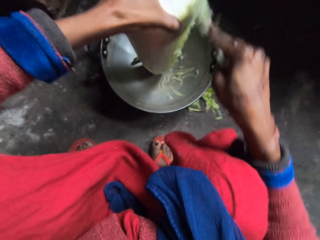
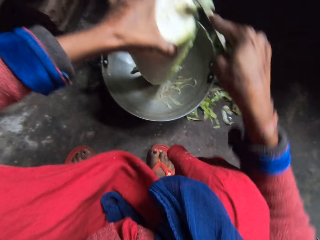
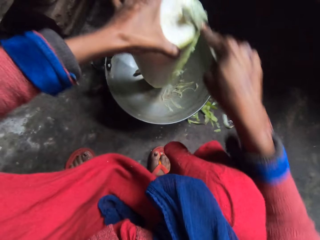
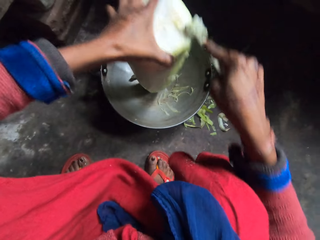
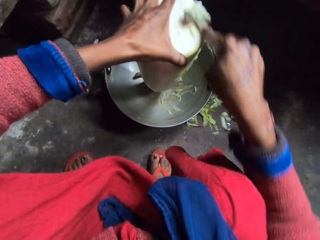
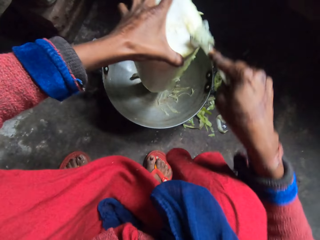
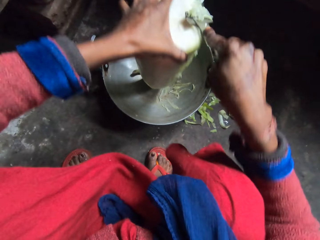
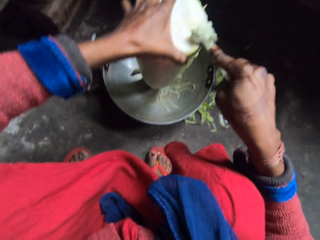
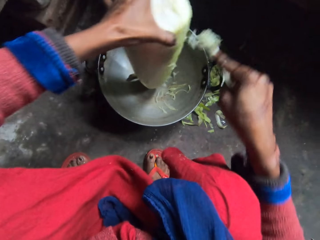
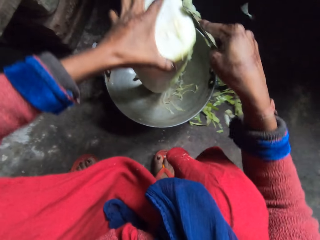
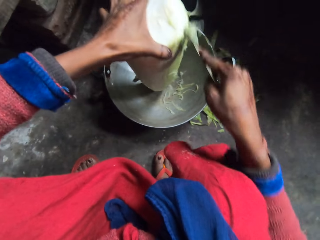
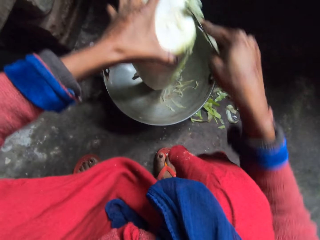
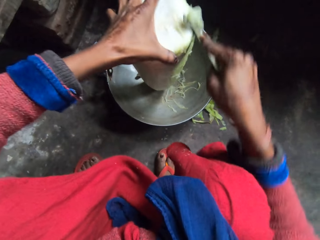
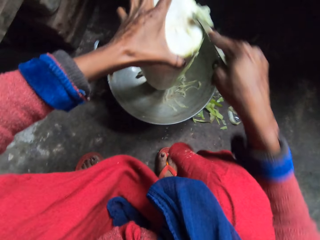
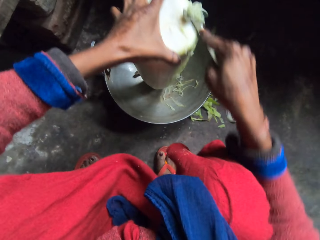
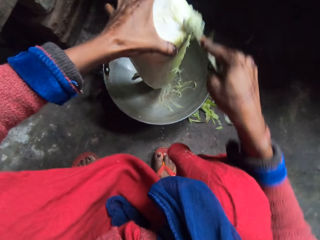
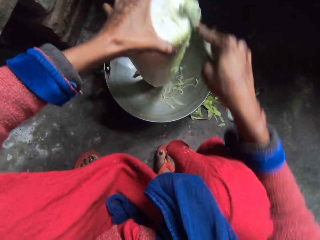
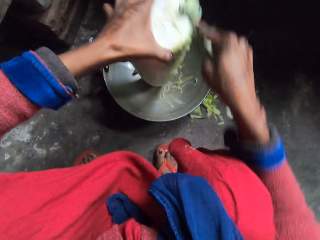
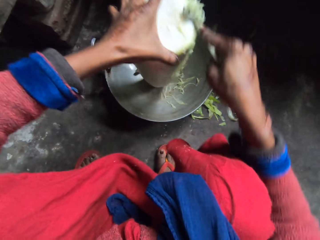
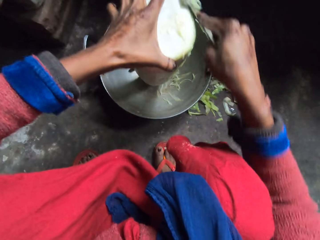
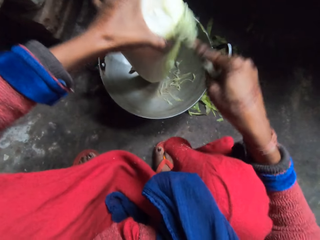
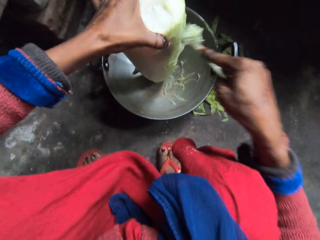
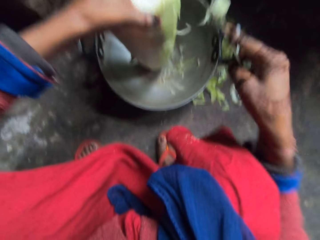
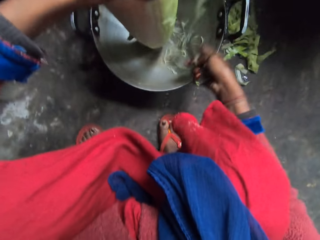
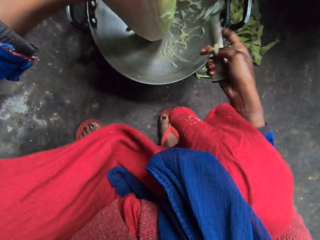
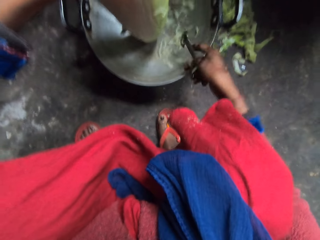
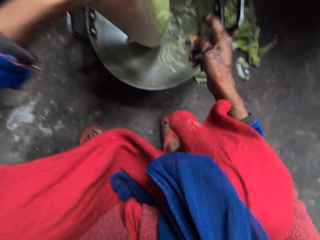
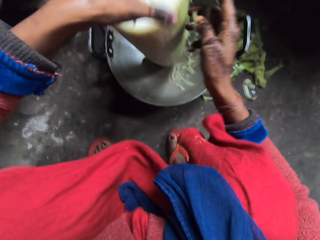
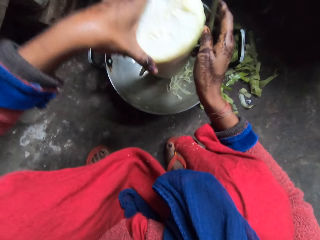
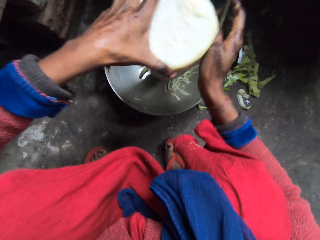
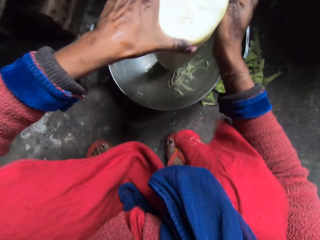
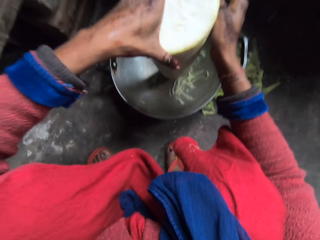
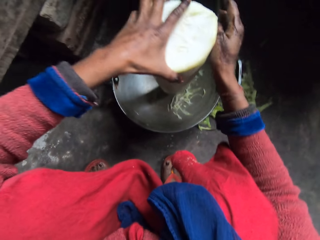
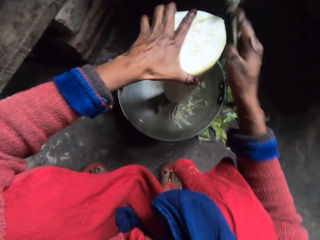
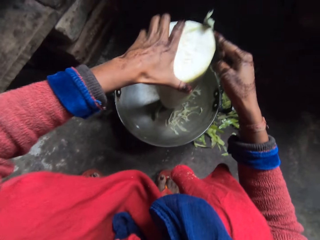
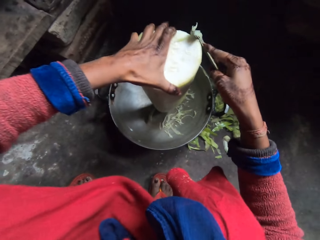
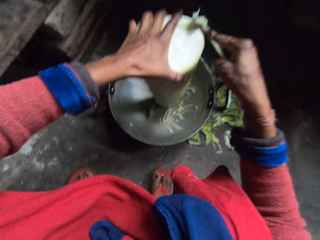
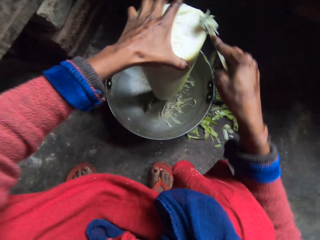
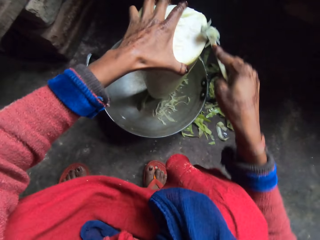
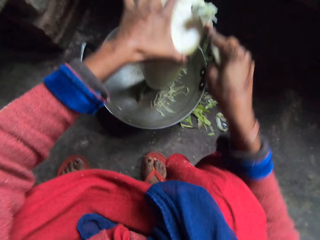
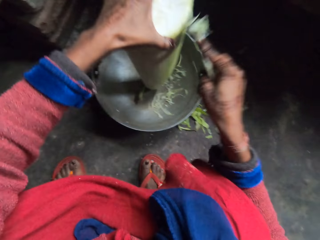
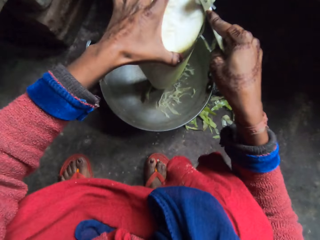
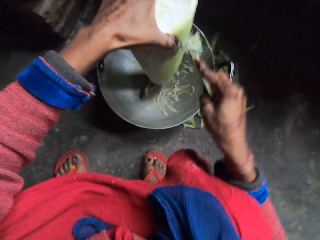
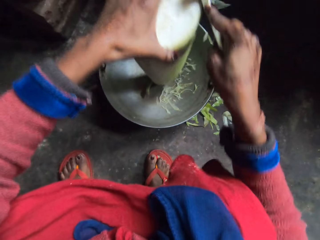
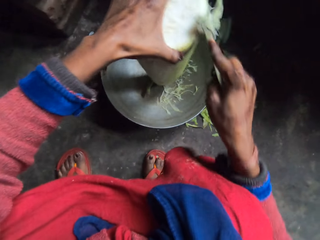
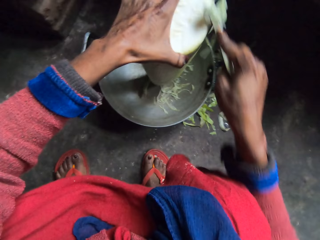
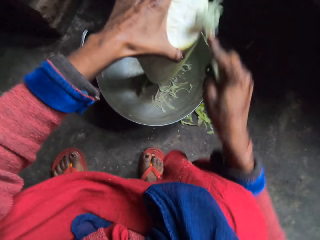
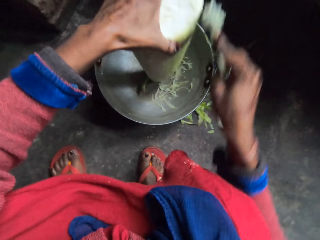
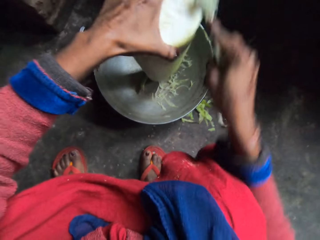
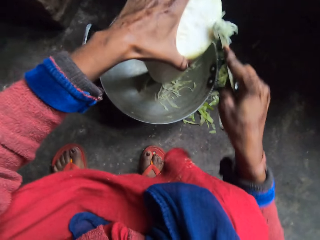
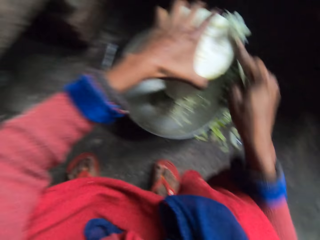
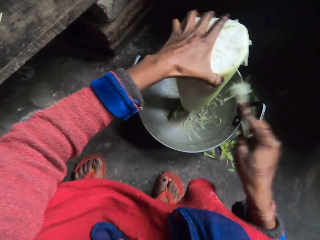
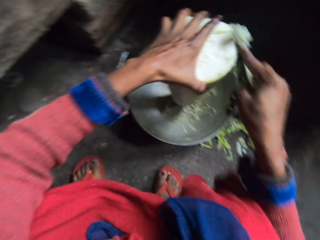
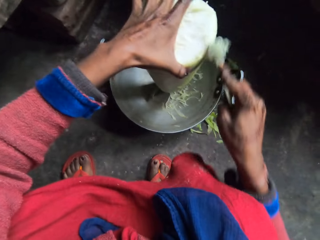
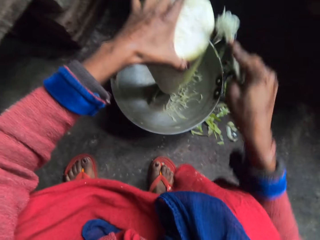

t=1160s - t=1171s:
The camera wearer flaps the hand peeler. She adjusts the bottle gourd. She peels the bottle gourd with the hand peeler in her right hand. She grates something.

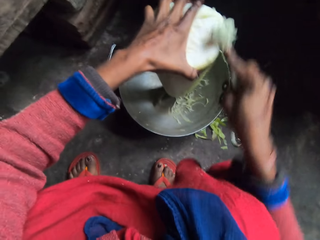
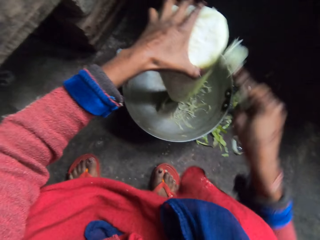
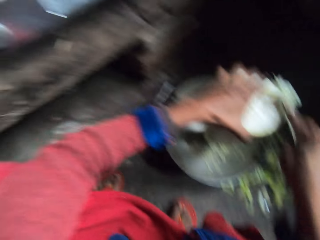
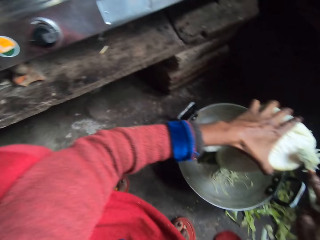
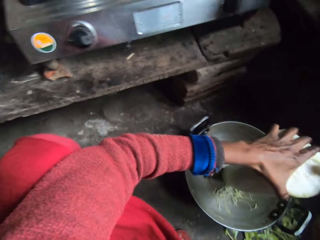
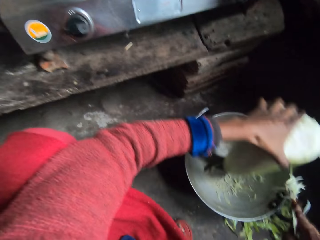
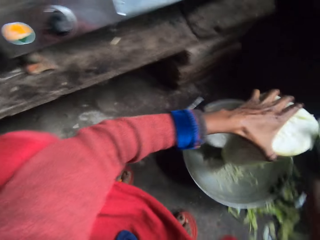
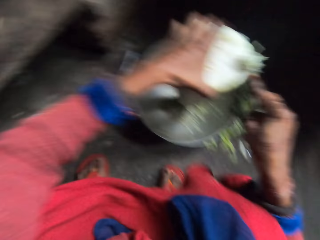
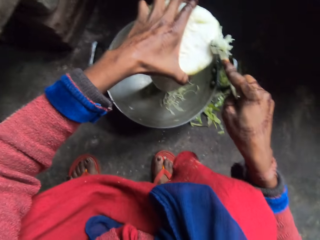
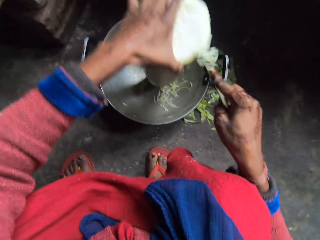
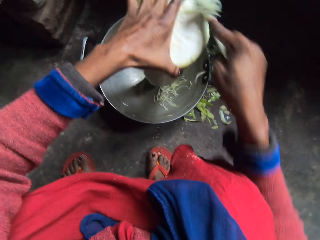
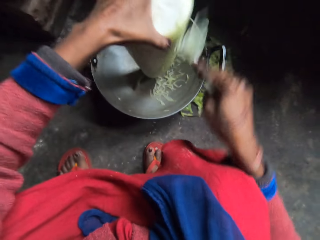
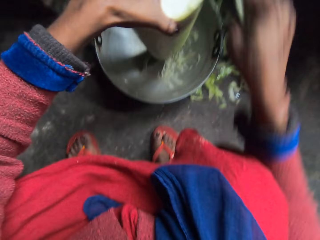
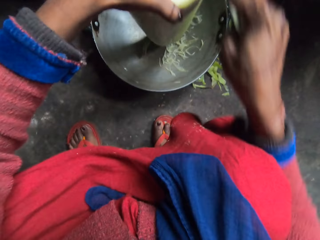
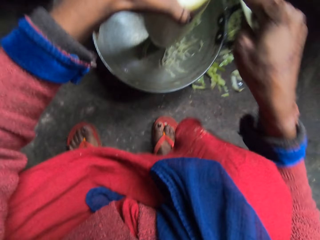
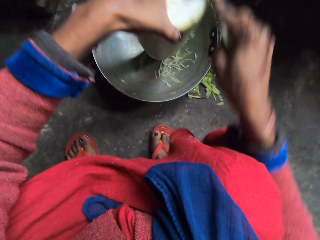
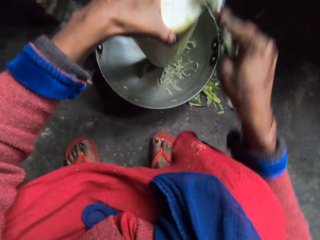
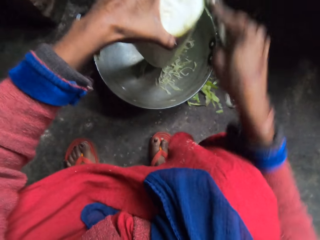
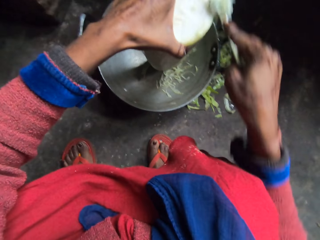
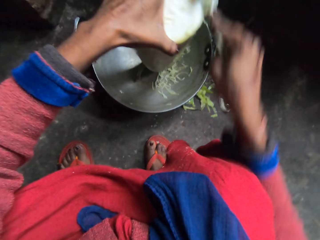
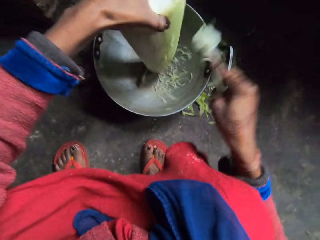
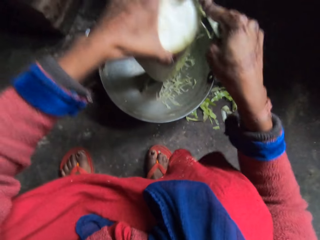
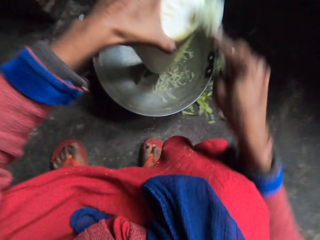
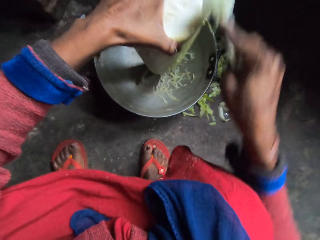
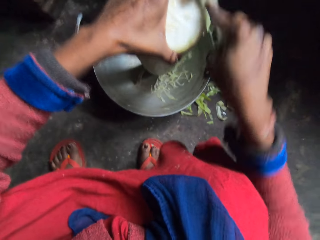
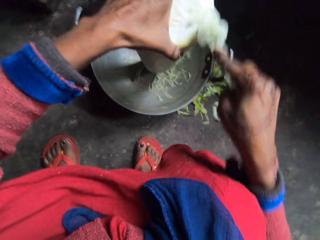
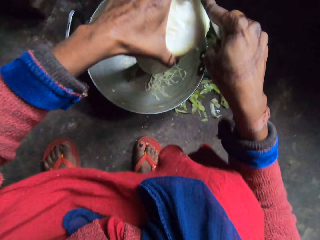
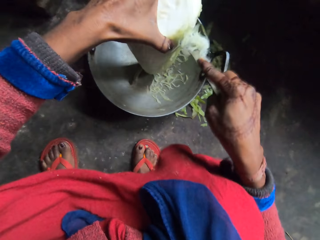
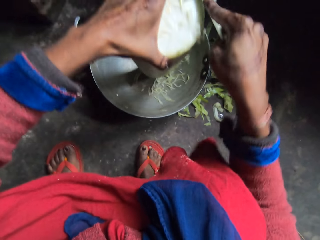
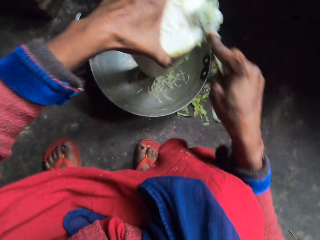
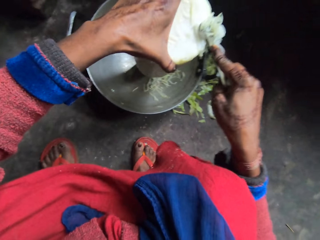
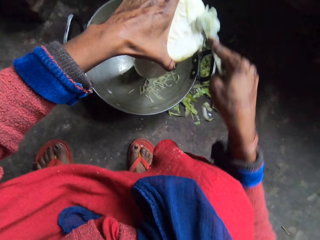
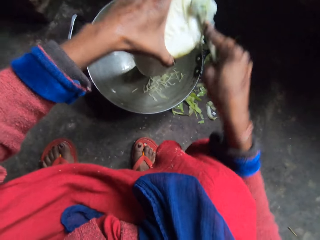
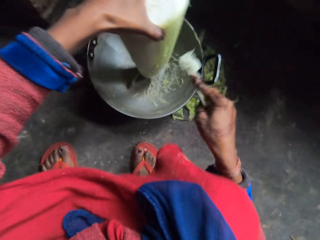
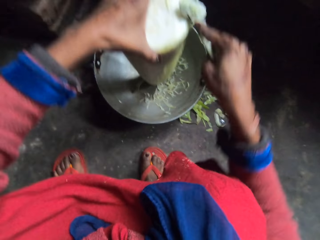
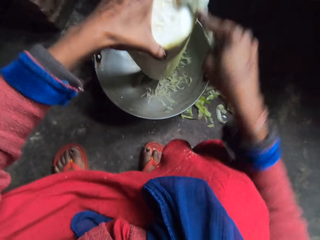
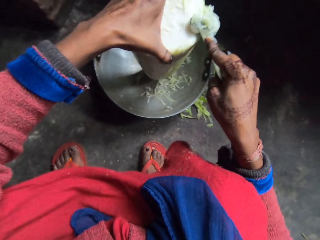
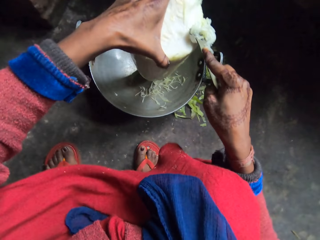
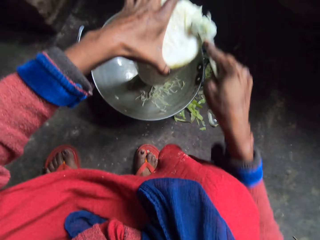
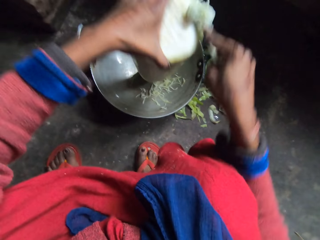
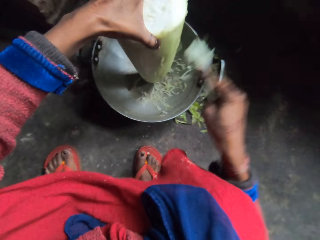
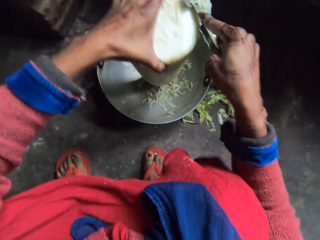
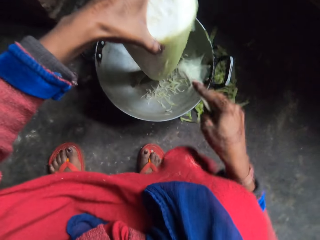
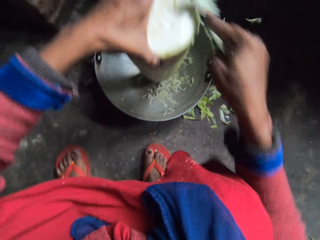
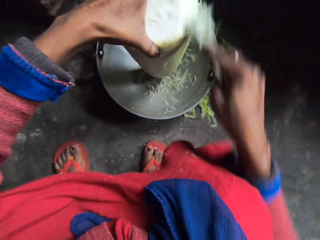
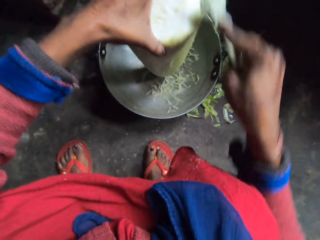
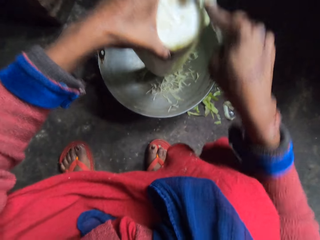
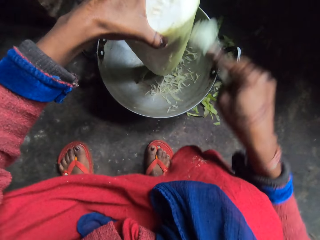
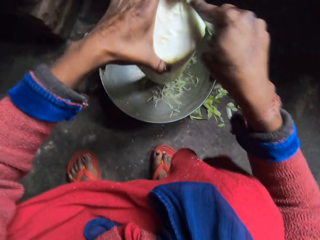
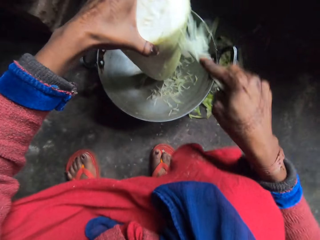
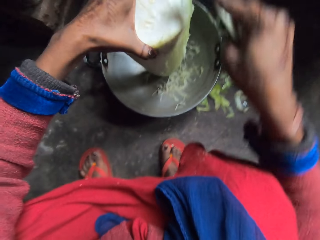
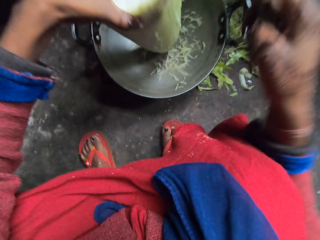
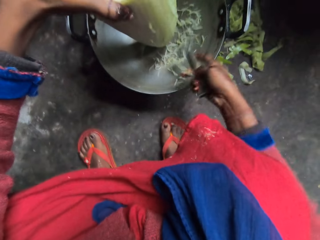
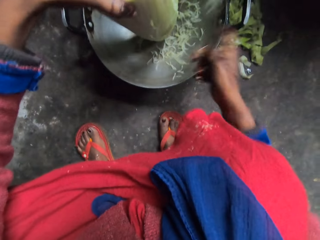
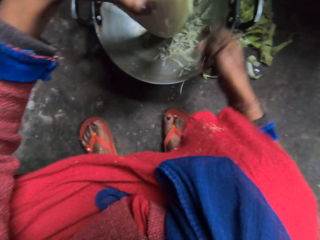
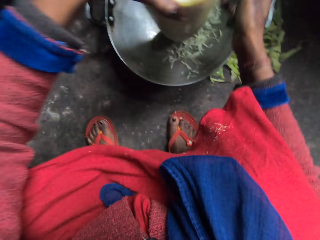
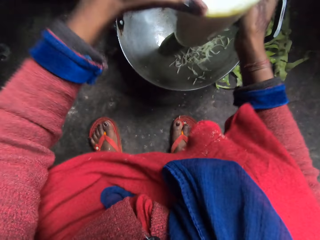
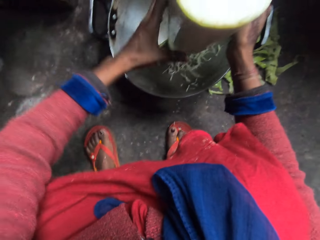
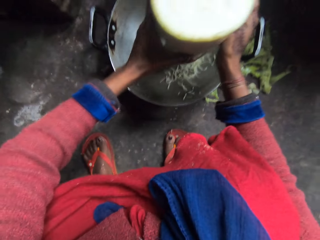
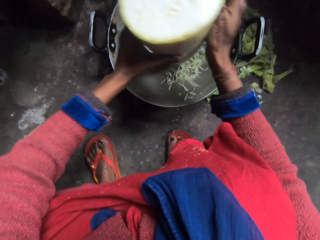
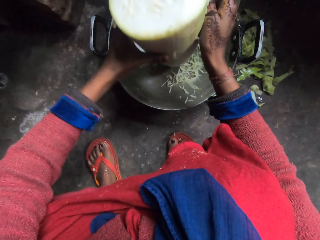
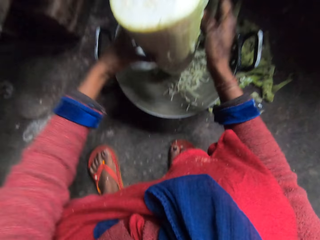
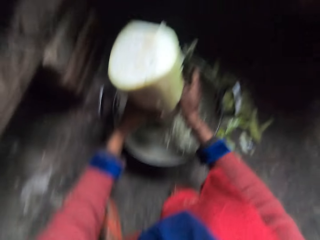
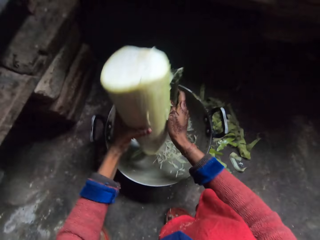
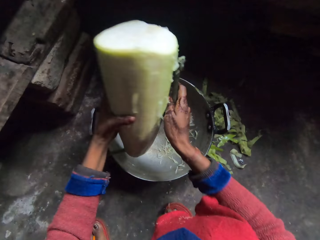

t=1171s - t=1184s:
The camera wearer turns her head. She grates something. She flaps the hand peeler. She lifts the bottle gourd with both hands.
